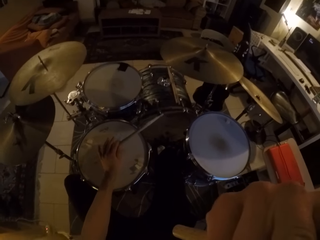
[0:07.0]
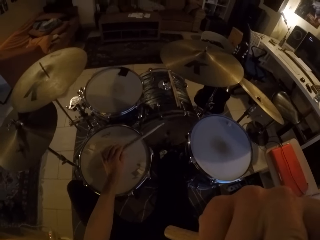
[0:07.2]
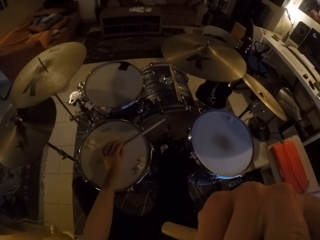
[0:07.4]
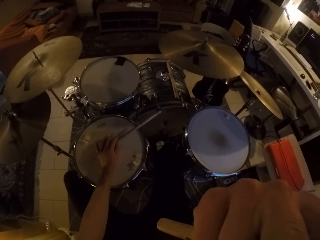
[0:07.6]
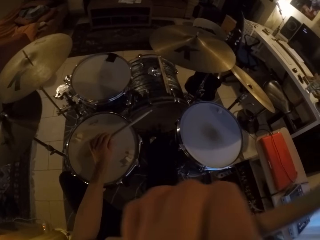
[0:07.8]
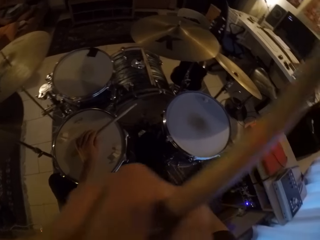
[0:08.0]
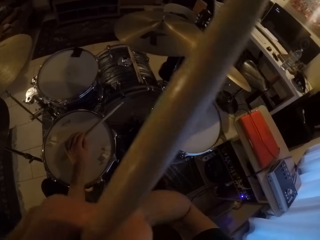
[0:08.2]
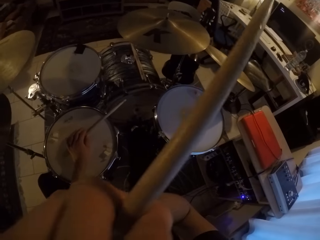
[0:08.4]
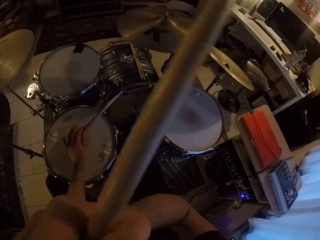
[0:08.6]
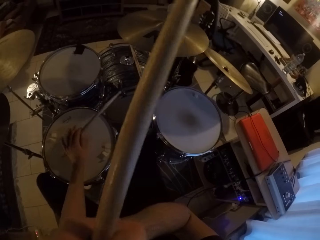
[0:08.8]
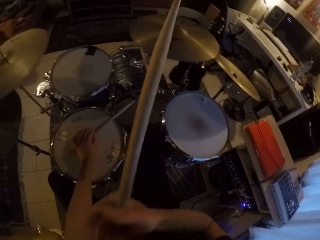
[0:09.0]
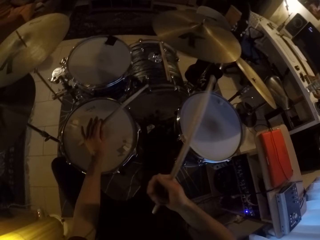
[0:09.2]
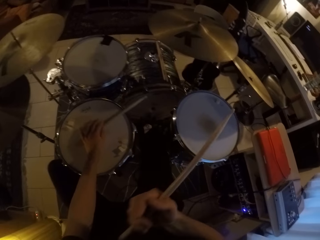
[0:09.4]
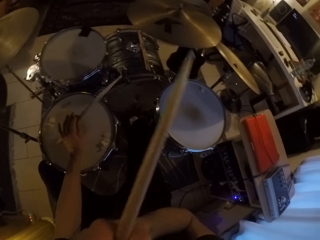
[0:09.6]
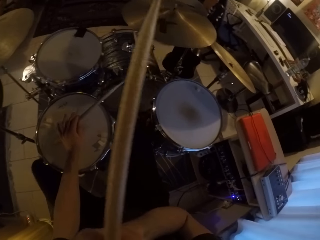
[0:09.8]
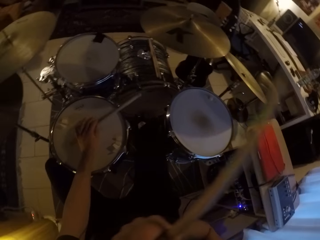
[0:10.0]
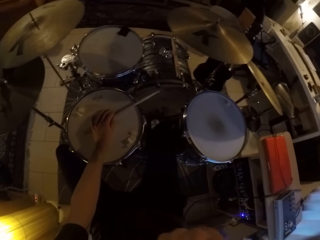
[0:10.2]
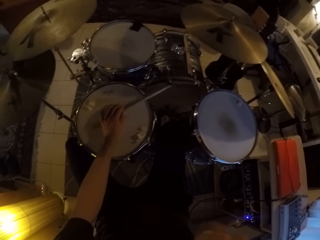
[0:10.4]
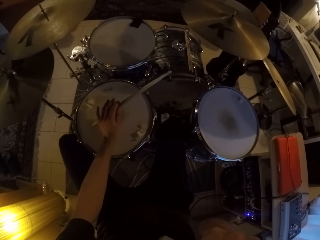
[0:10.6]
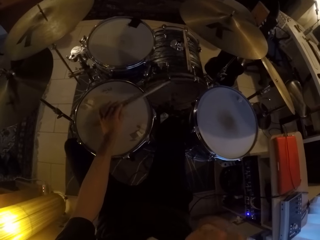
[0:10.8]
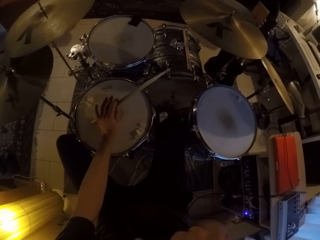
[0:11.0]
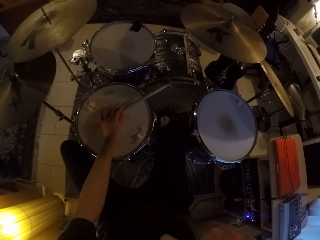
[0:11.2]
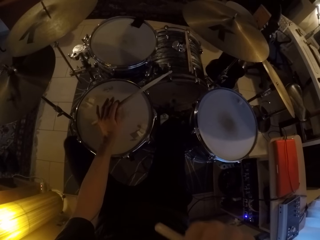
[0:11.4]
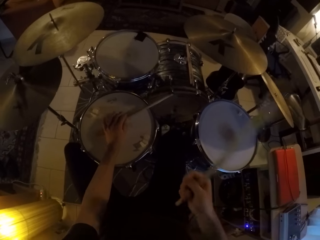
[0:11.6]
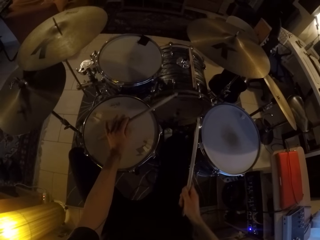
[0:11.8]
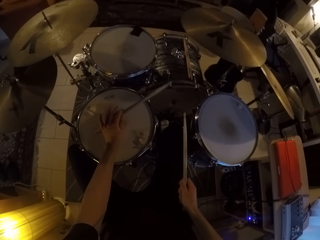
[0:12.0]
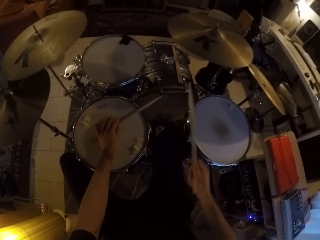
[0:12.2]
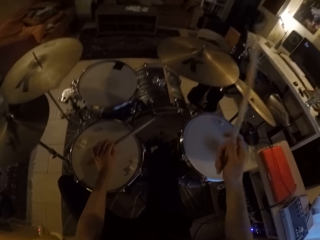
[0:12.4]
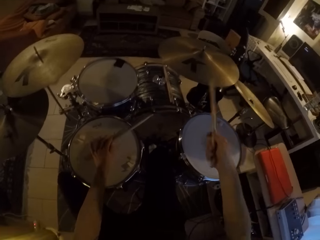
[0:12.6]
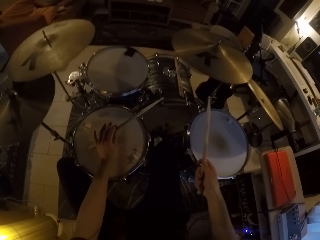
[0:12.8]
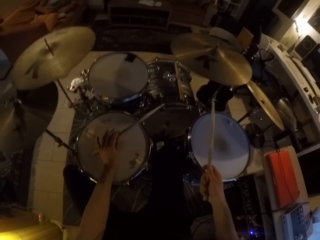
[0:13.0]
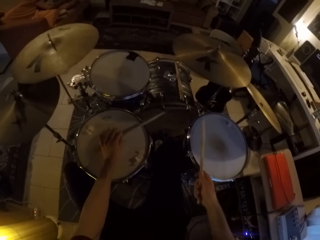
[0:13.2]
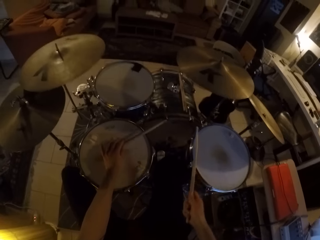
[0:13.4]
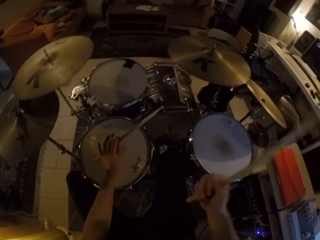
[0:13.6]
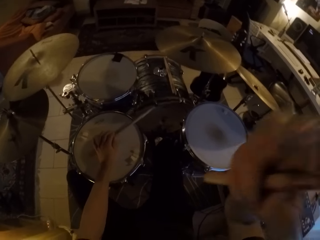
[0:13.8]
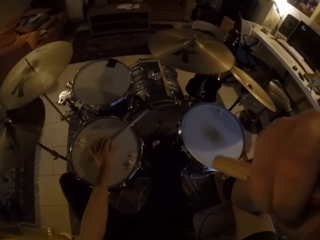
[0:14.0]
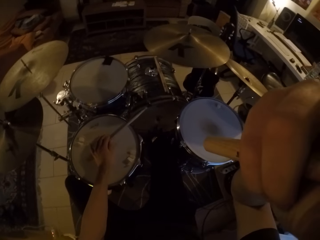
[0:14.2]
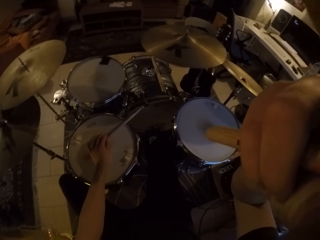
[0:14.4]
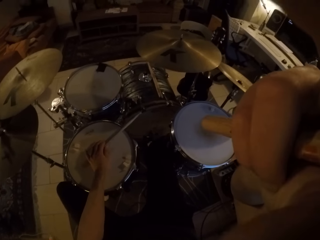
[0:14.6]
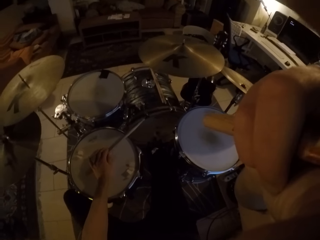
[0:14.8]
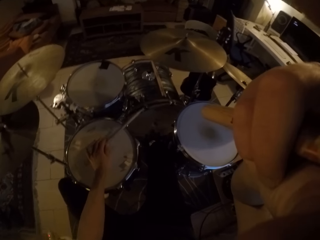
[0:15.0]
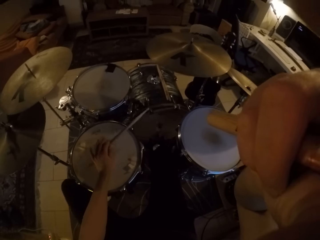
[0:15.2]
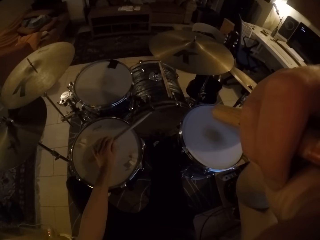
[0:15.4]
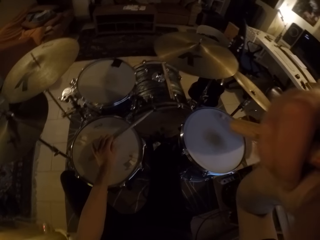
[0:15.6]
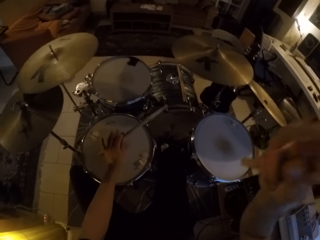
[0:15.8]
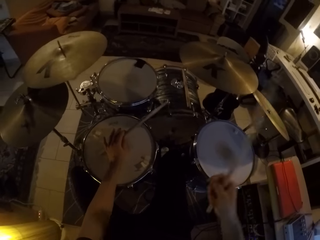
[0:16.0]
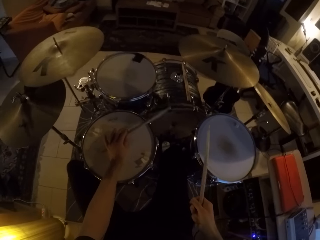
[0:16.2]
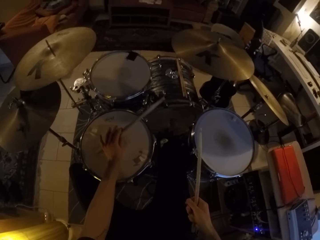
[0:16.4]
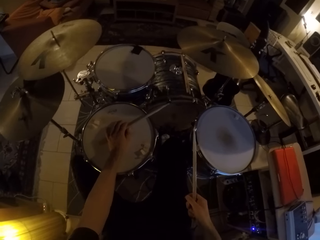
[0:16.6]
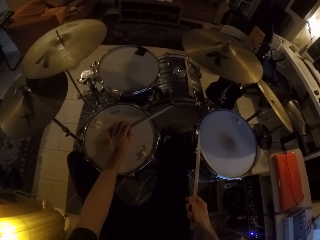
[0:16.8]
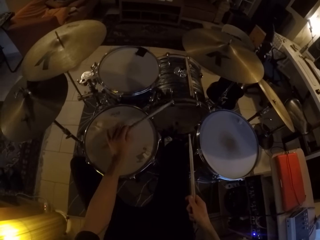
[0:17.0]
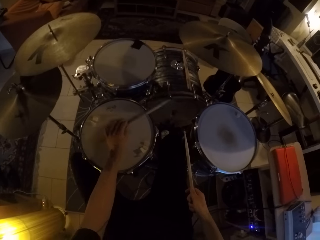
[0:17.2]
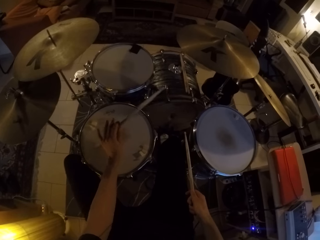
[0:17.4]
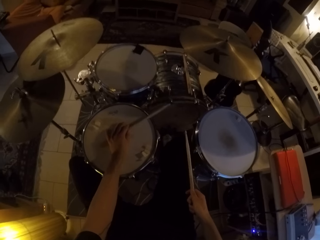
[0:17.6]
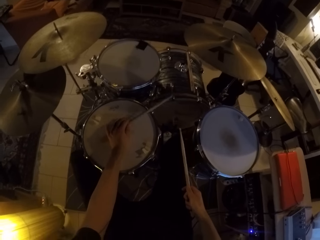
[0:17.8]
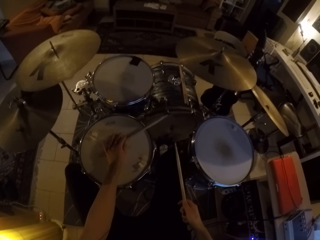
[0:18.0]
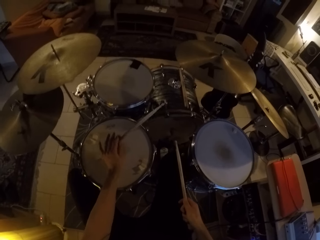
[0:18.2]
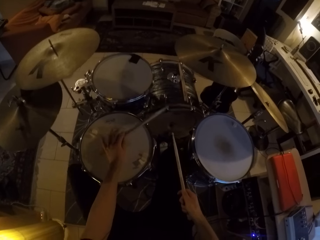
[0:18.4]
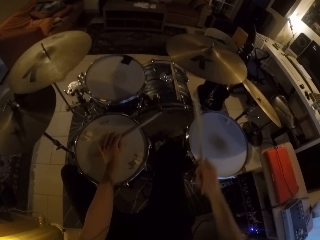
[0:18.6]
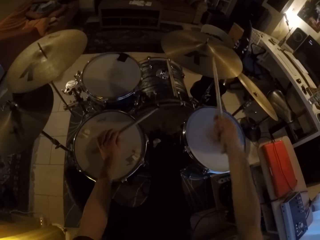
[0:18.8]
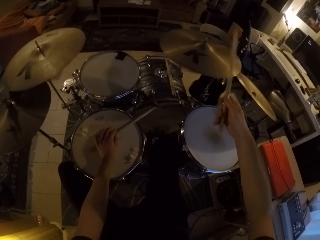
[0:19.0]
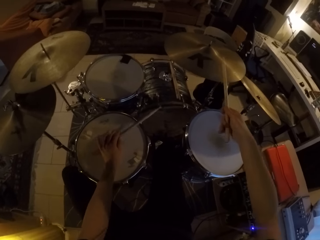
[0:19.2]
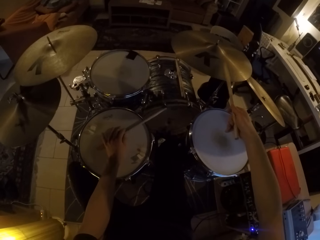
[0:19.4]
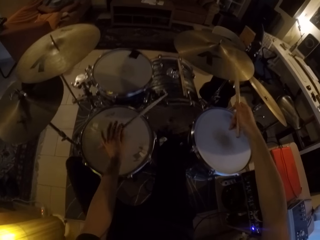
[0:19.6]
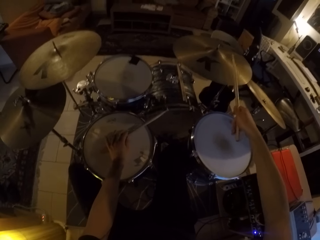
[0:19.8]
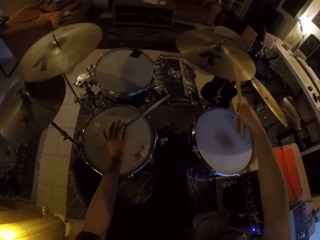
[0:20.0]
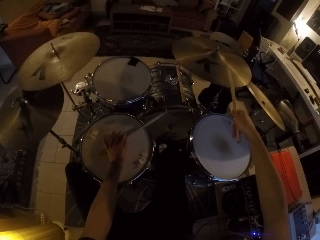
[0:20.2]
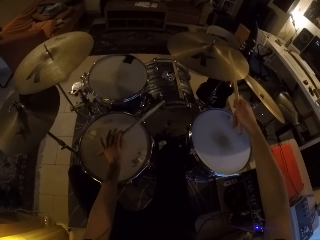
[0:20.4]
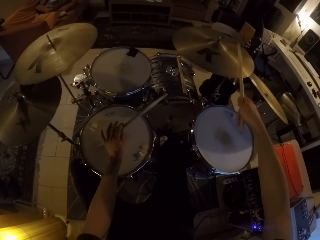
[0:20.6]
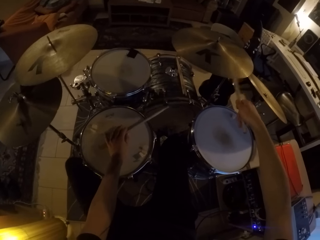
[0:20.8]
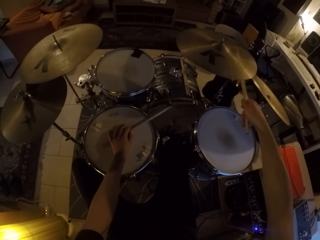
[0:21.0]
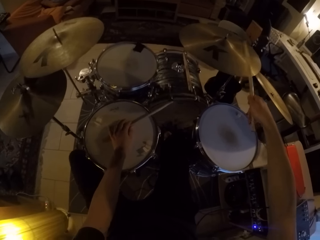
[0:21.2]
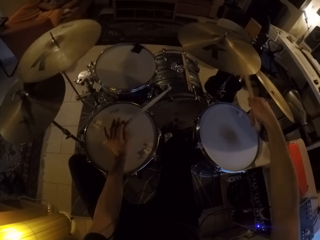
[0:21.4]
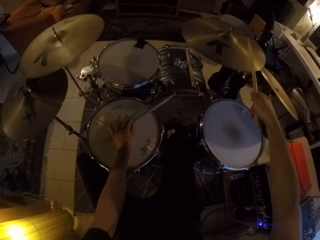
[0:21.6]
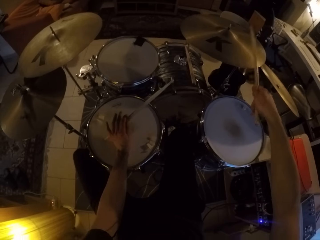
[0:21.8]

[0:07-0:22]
The camera wearer adjusts the camera with his right hand. He plays the drum with a drumstick with his left hand. He plays the drums with the drumstick with his hands. He touches his face with his right hand. He adjusts the camera with his right hand. He plays the drum with the drumstick with his left hand. He plays the drum set with the drumsticks in his hands.

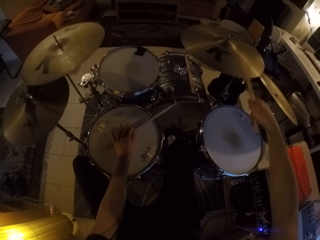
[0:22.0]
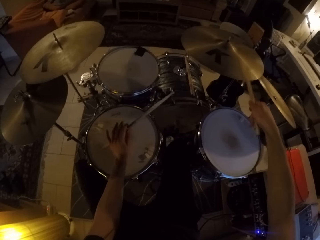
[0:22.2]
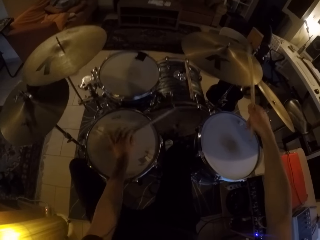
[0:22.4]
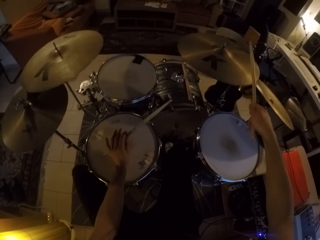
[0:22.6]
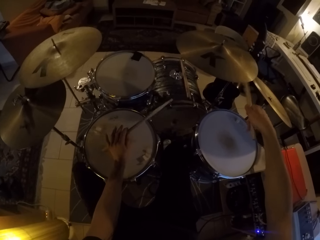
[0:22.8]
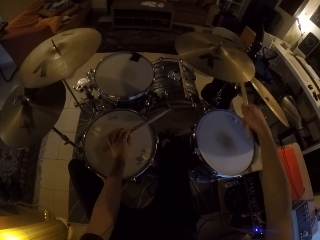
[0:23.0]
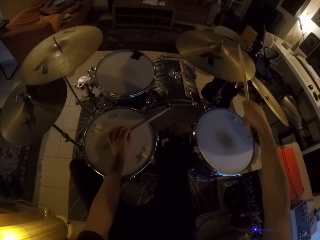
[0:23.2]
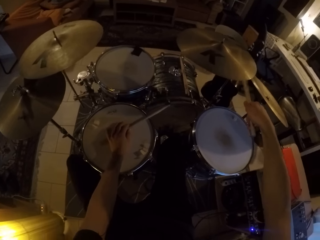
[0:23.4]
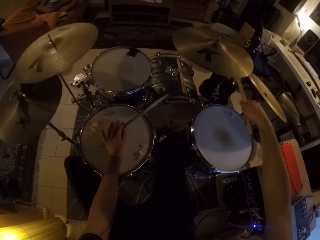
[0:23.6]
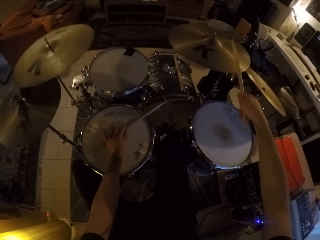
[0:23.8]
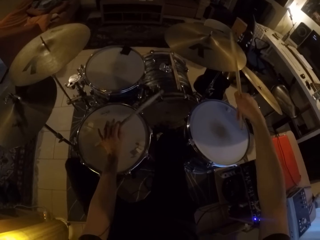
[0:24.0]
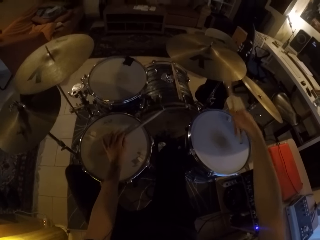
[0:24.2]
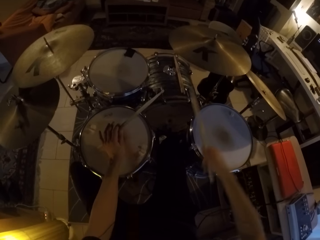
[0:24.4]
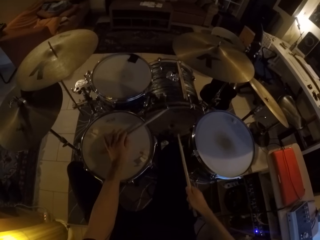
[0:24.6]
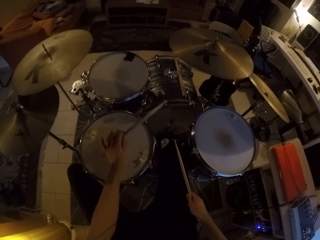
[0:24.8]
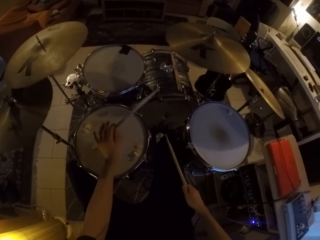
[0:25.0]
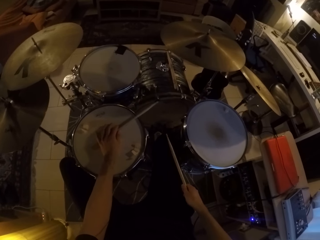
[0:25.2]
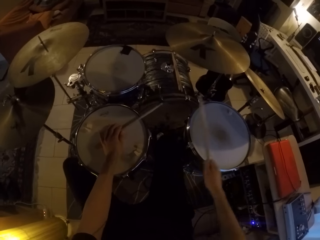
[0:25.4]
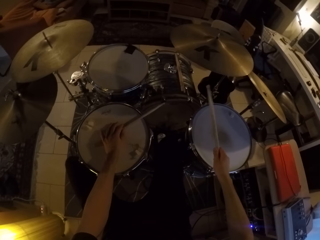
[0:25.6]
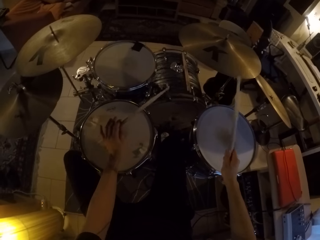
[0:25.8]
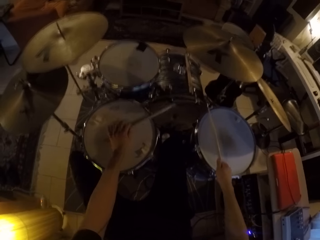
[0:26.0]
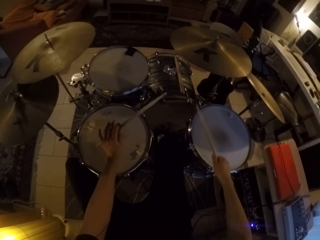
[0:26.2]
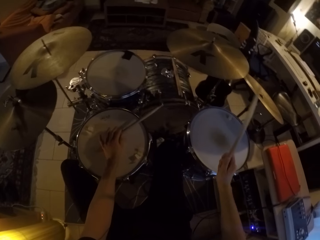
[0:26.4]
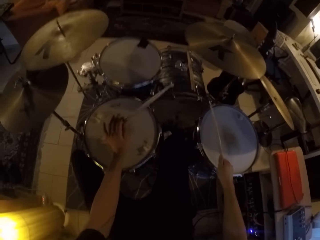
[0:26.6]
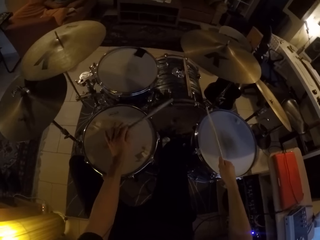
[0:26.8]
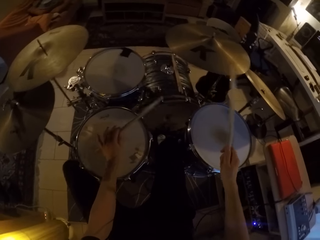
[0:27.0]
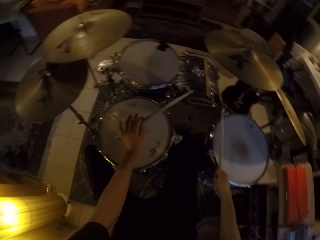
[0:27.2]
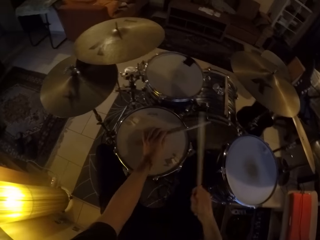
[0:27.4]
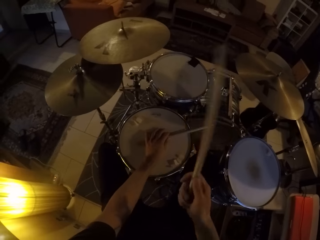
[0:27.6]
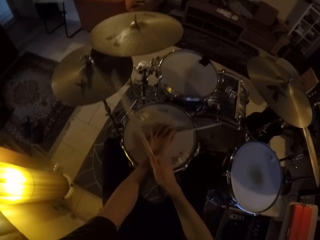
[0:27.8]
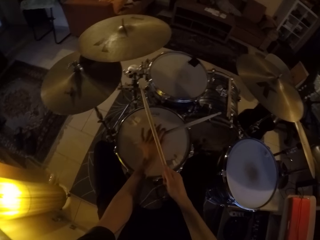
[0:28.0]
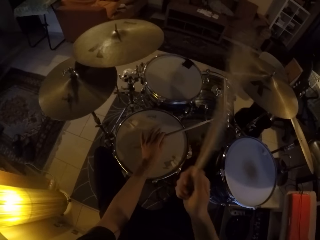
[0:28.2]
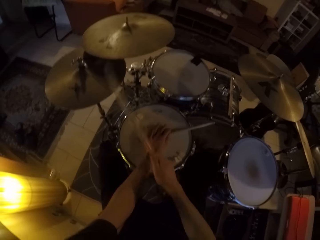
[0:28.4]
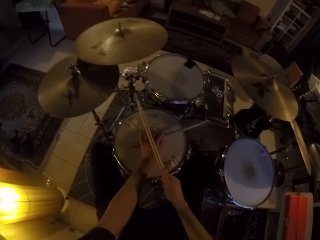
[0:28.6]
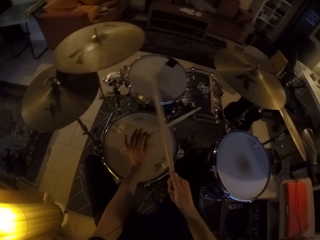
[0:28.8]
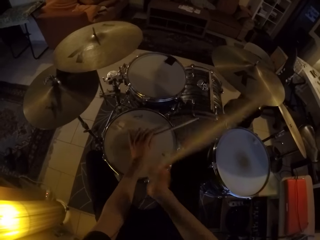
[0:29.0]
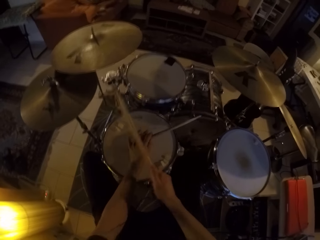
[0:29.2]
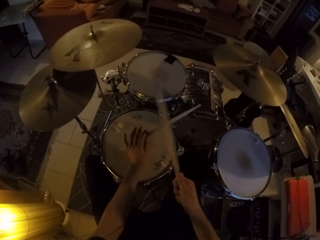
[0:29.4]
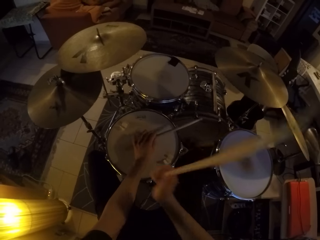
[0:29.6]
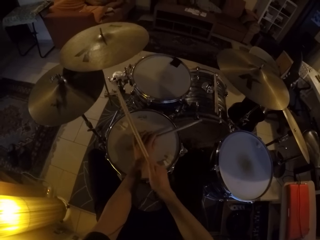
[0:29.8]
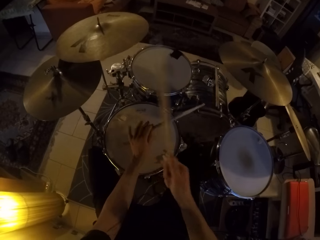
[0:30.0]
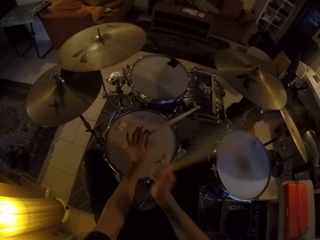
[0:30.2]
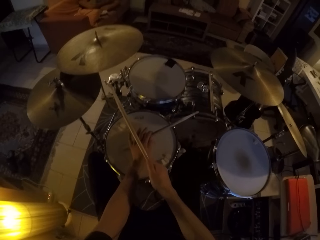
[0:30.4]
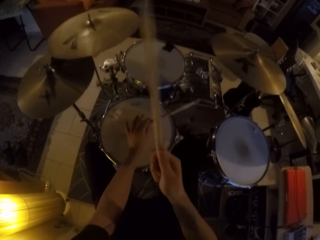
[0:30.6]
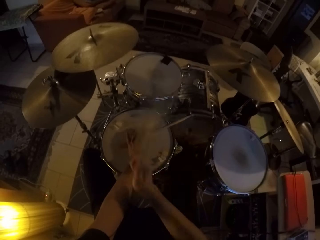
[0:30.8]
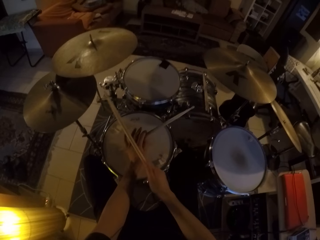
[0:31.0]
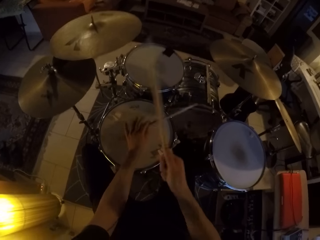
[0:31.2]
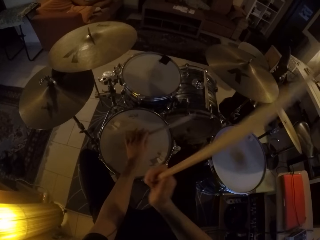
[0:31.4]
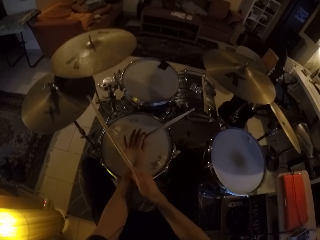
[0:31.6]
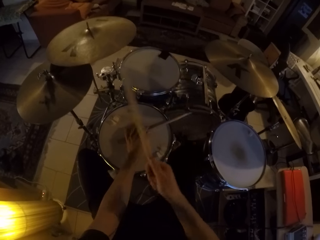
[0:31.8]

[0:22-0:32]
The camera wearer plays the drum with a drumstick with his left hand. He plays the drums with the drumsticks with his hands.
